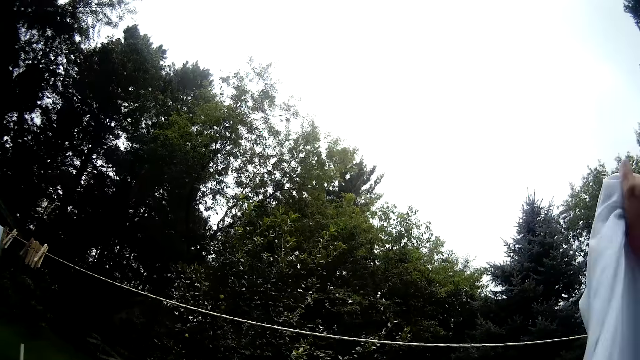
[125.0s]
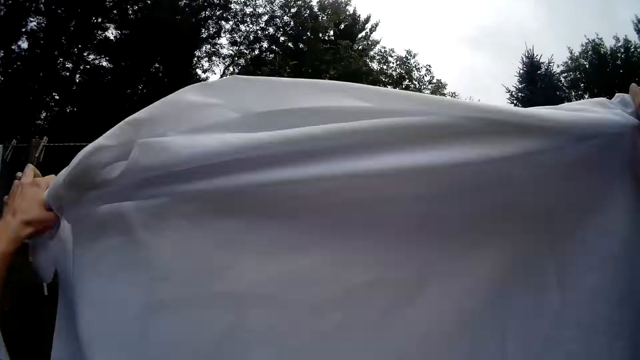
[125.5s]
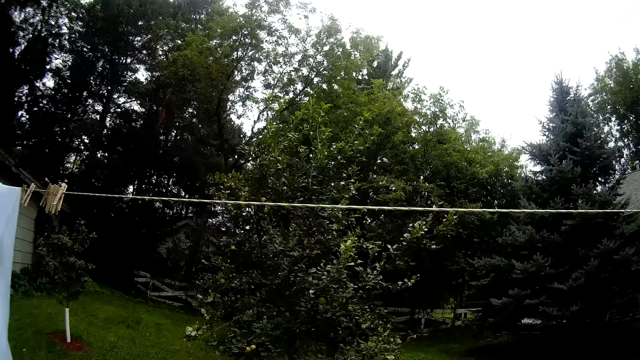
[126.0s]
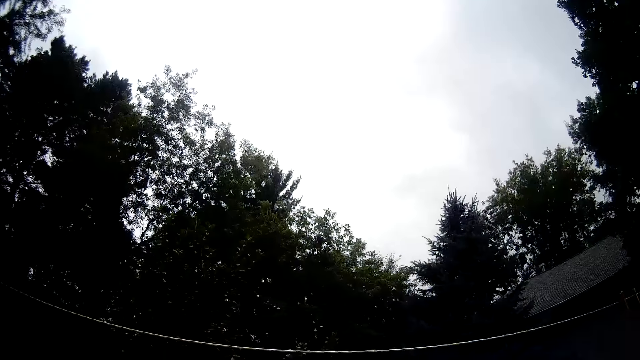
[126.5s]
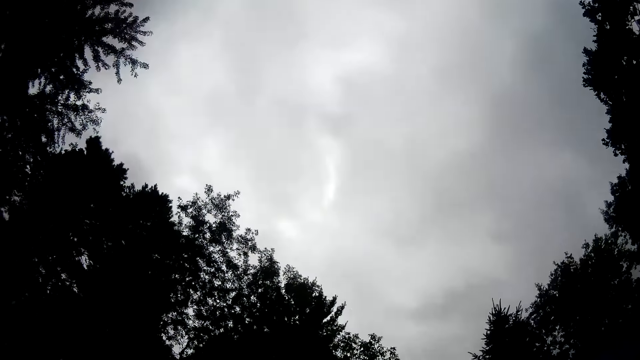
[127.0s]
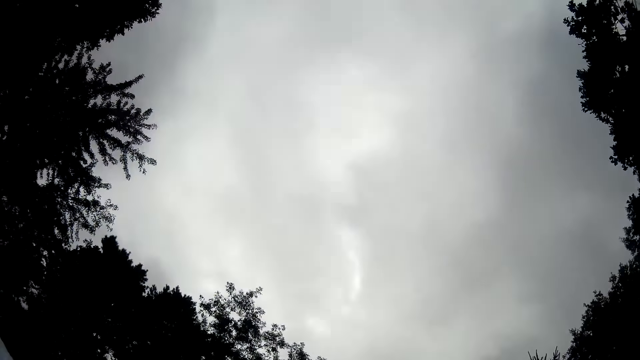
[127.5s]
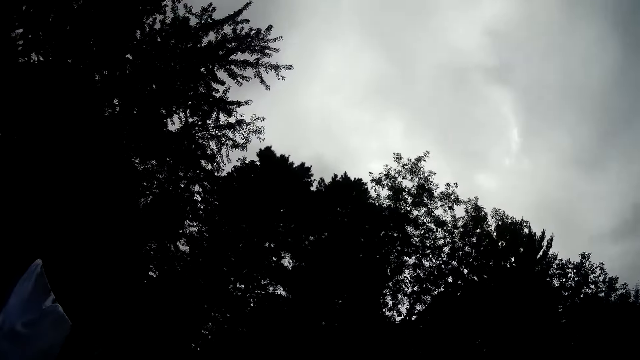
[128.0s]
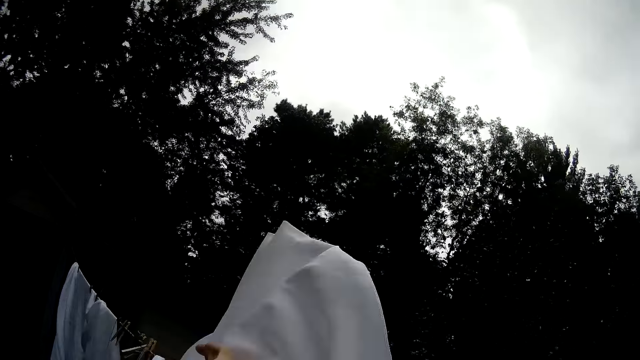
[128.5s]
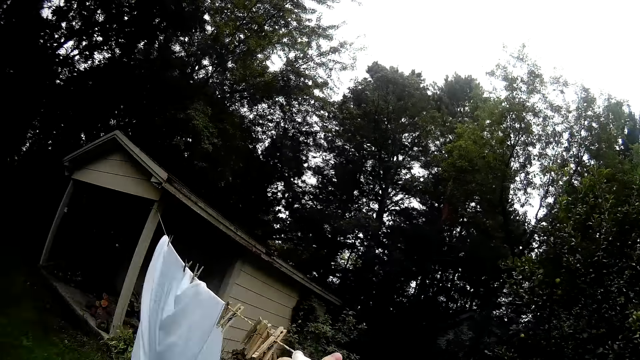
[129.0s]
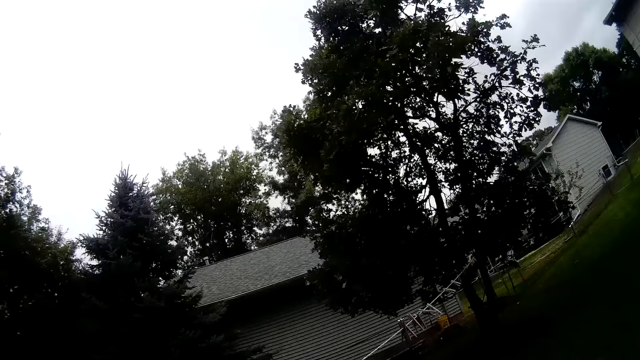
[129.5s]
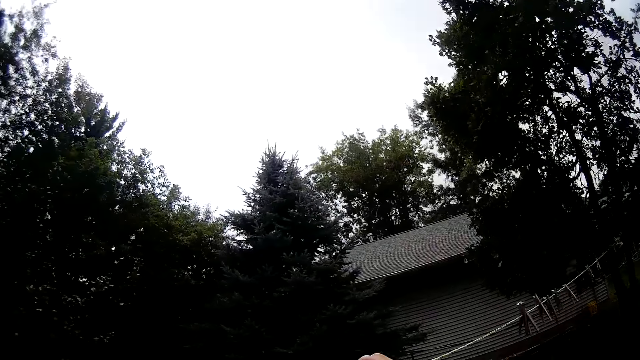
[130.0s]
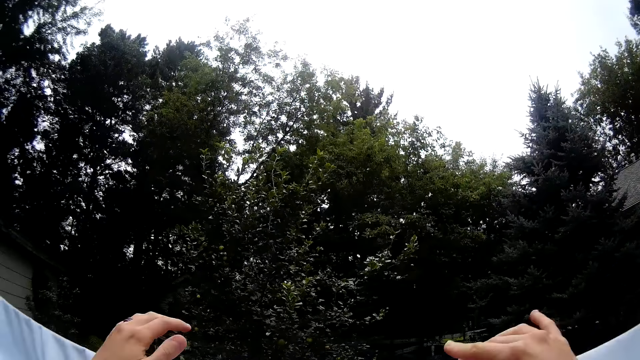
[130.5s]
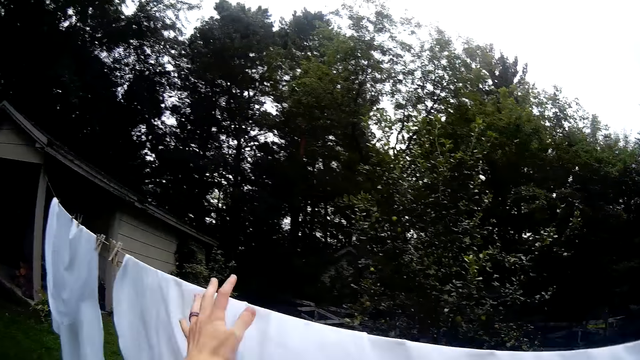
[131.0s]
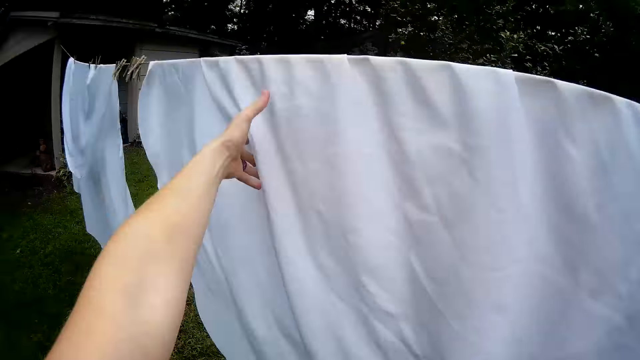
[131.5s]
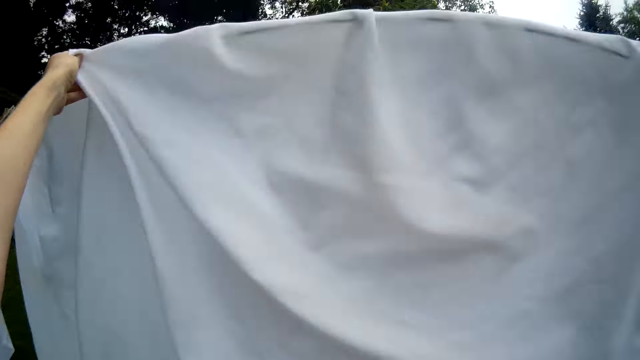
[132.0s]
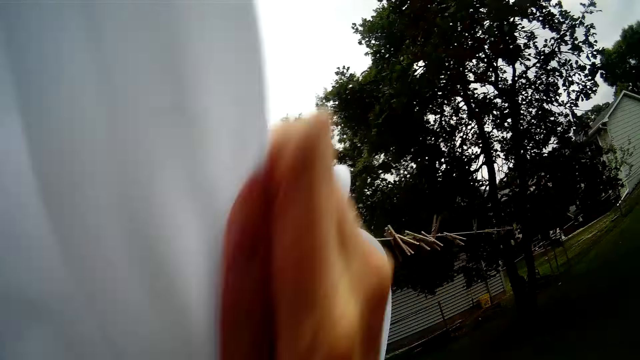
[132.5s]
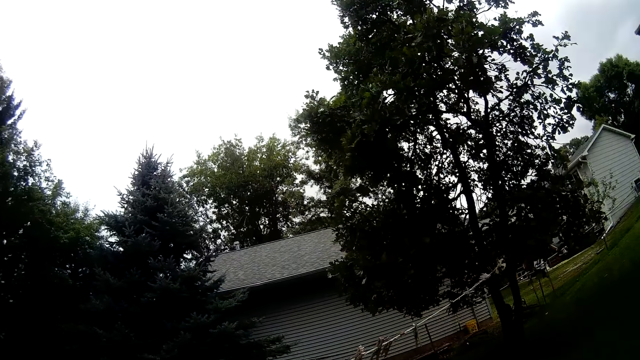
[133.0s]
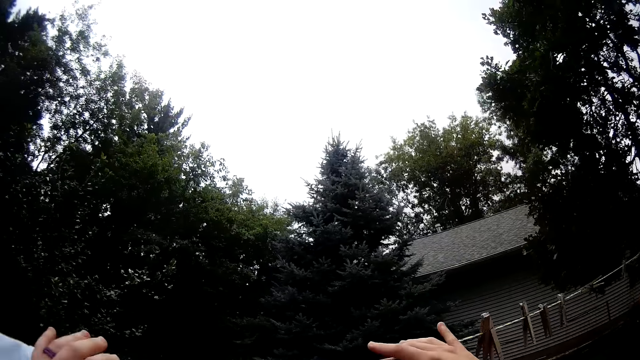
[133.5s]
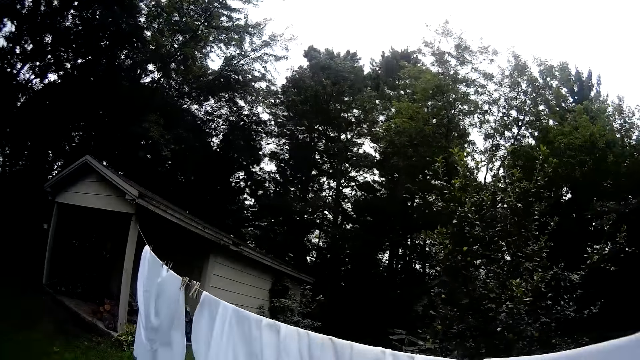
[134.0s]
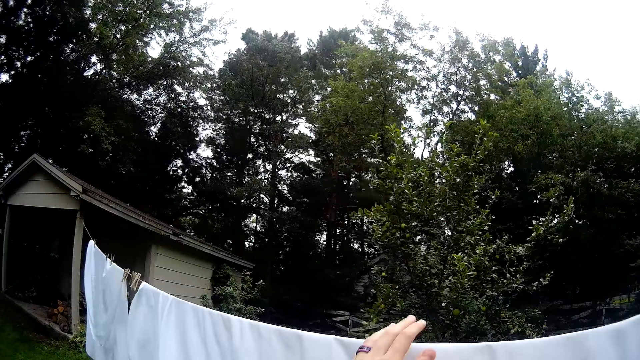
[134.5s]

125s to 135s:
The camera wearer spreads the cloth on the rope. They hang the cloth.

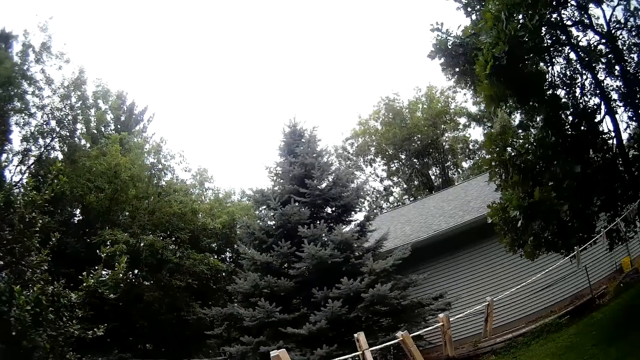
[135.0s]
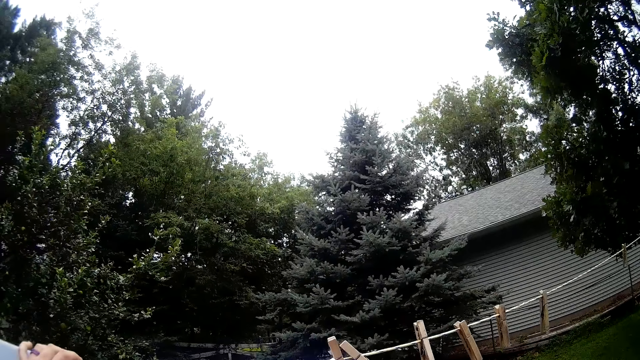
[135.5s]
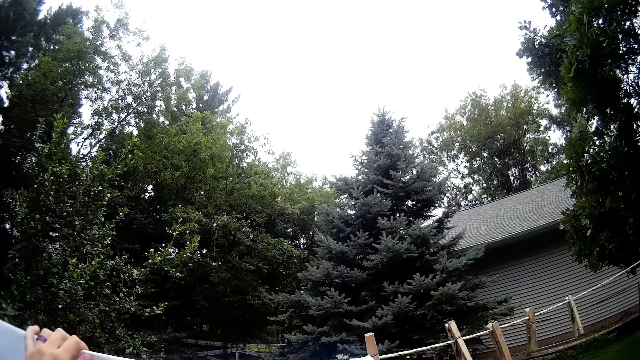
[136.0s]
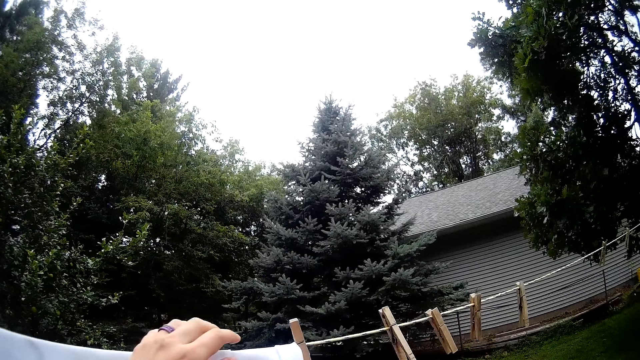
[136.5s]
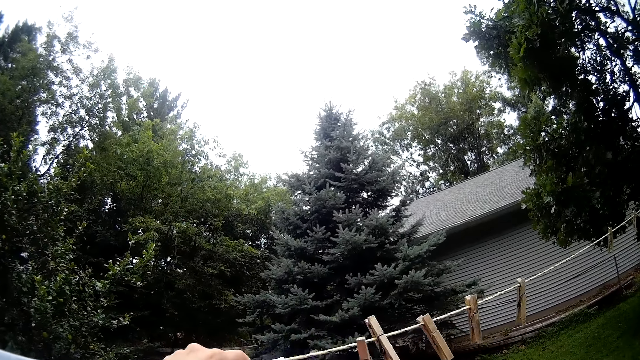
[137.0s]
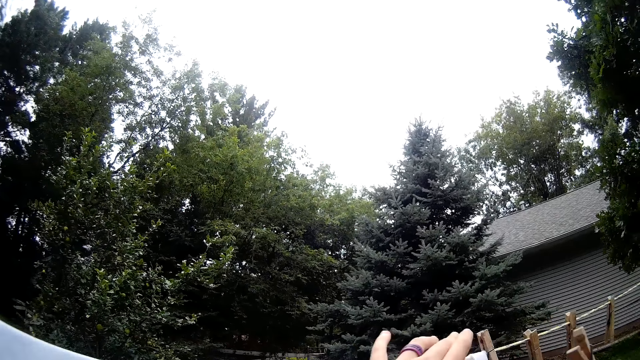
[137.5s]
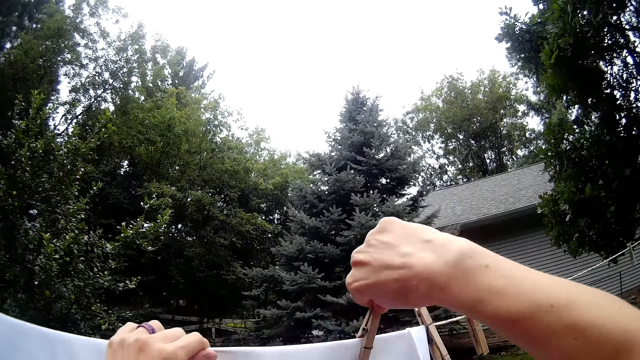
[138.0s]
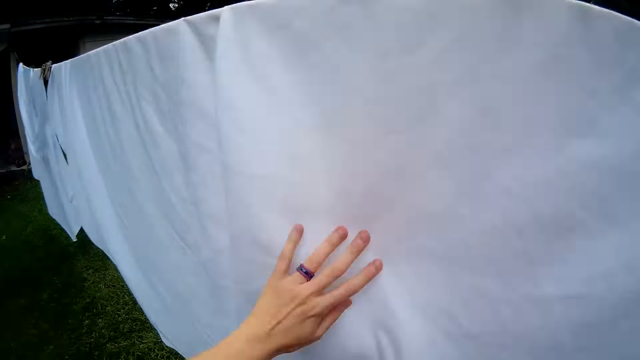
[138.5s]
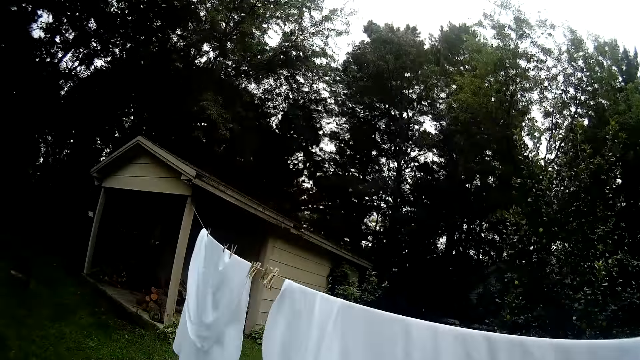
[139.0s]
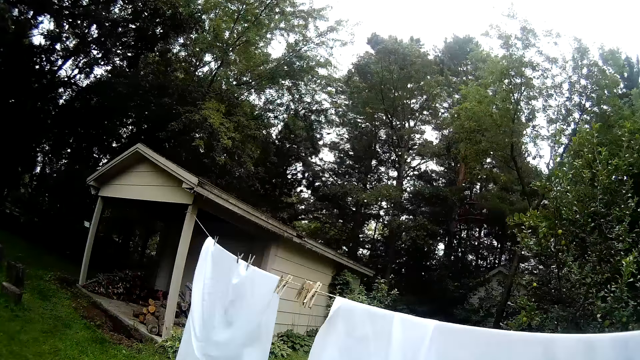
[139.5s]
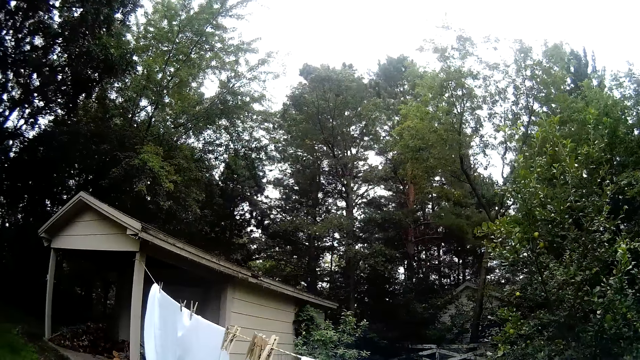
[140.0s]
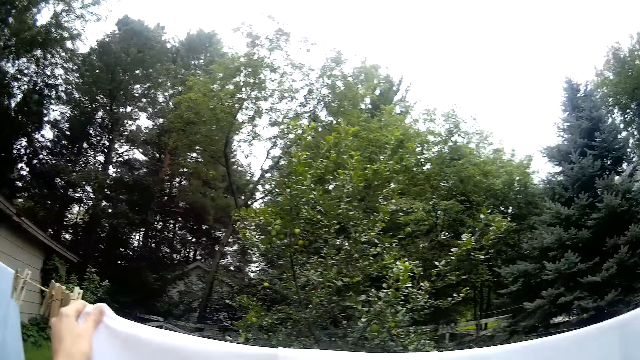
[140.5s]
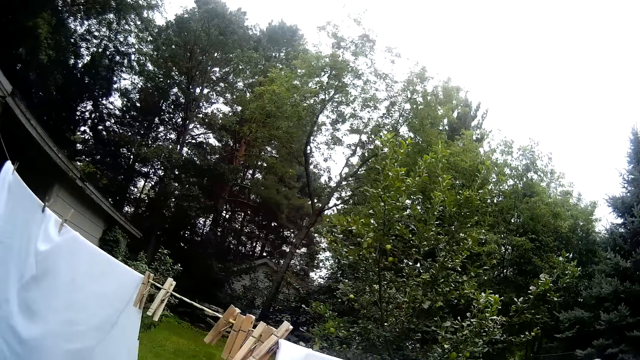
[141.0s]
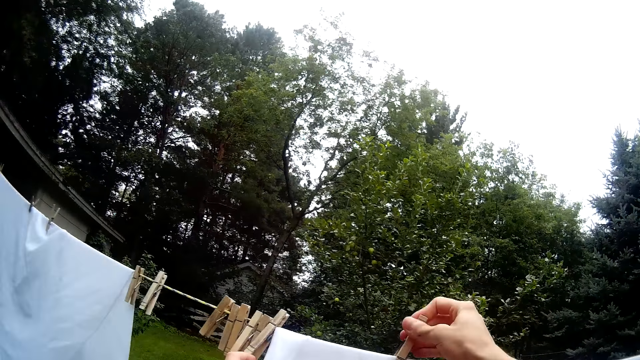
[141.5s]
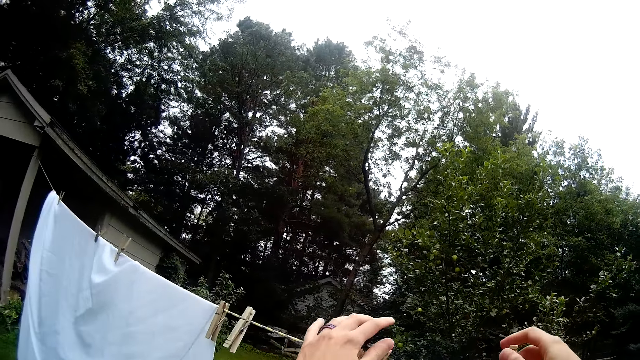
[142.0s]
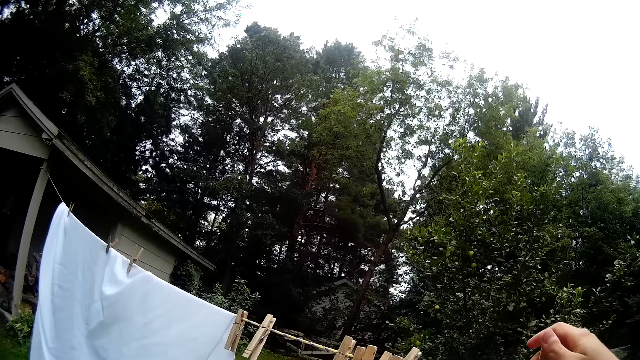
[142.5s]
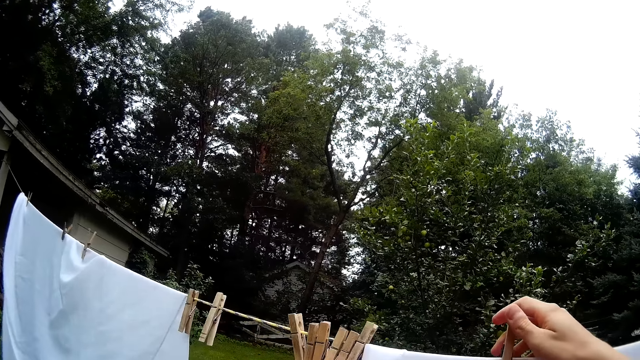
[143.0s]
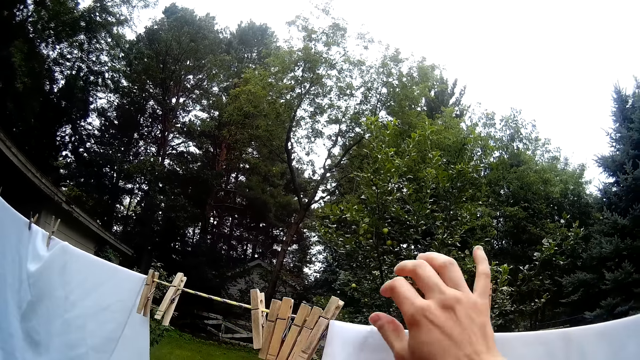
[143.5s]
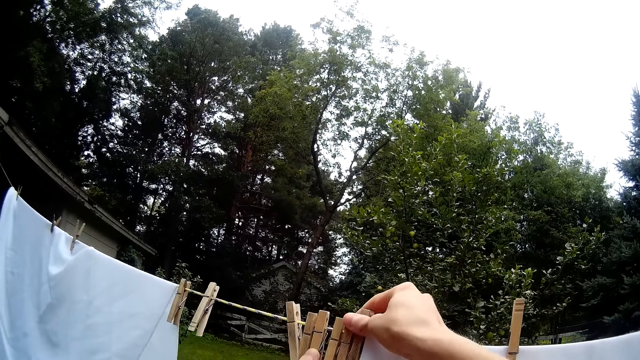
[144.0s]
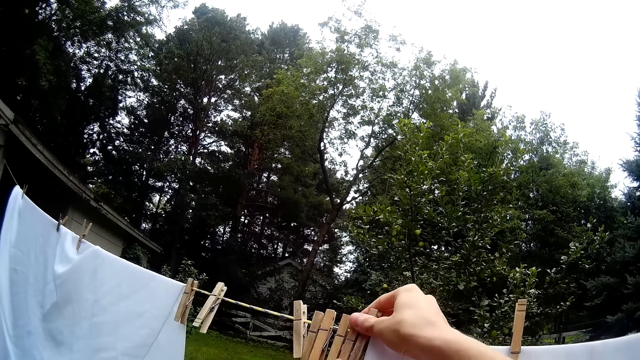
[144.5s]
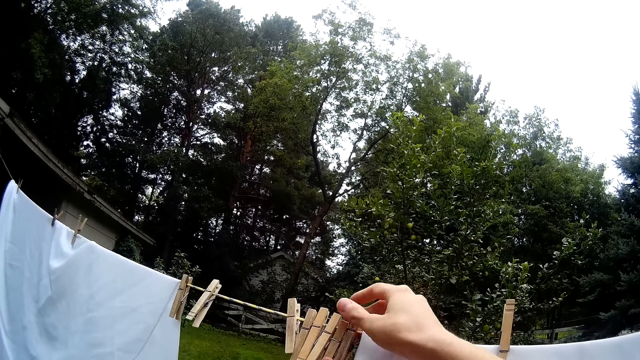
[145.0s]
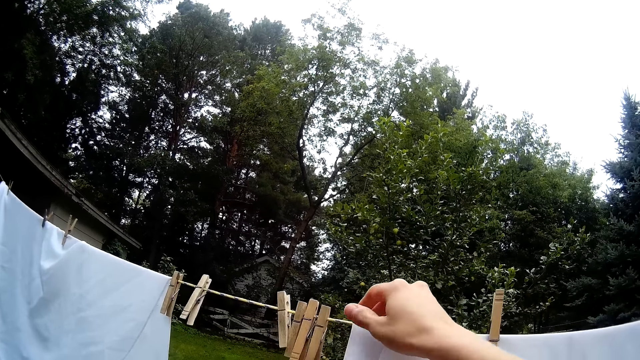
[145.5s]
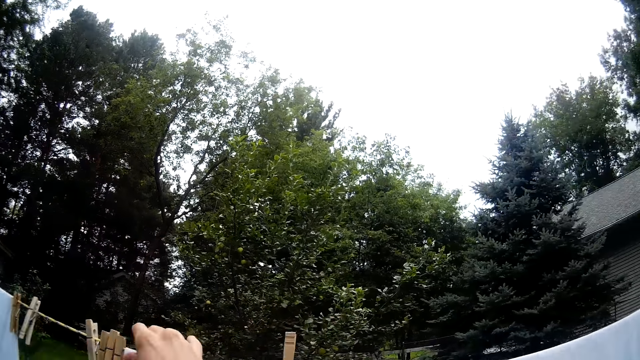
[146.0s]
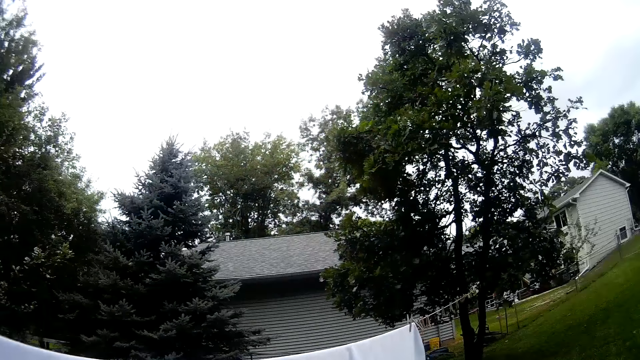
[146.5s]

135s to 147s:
The camera wearer takes a peg from the rope. They hold the cloth with pegs. They clip the cloth with the peg. They clip the cloth with another peg. They take another peg from the rope.
